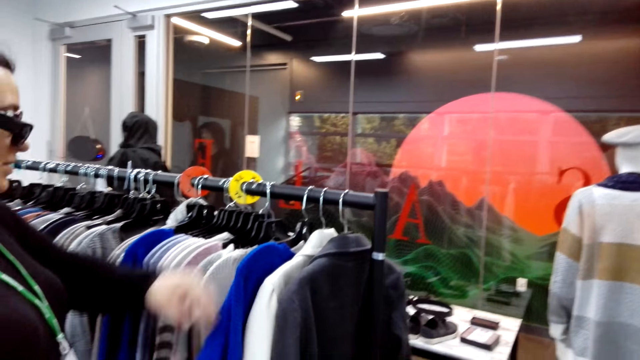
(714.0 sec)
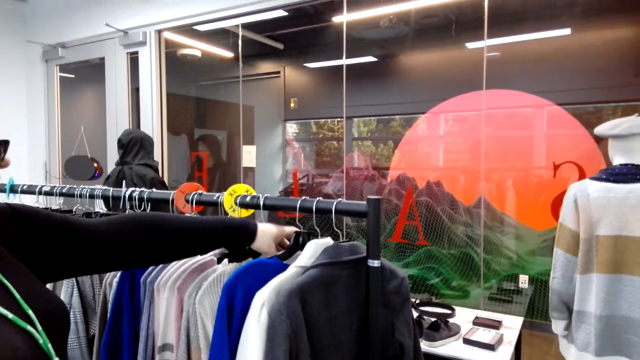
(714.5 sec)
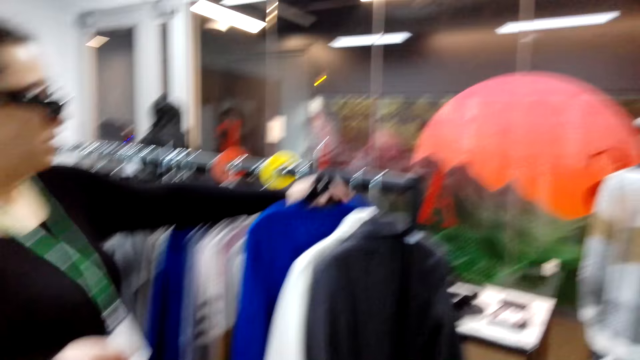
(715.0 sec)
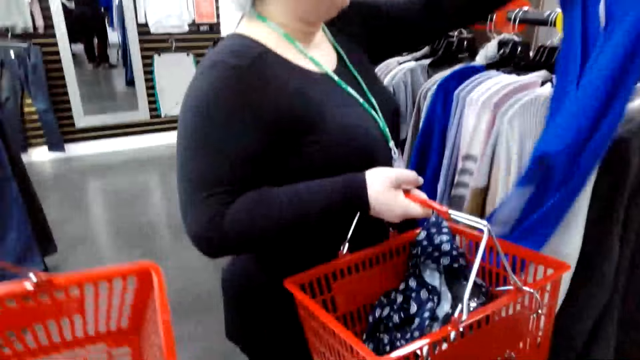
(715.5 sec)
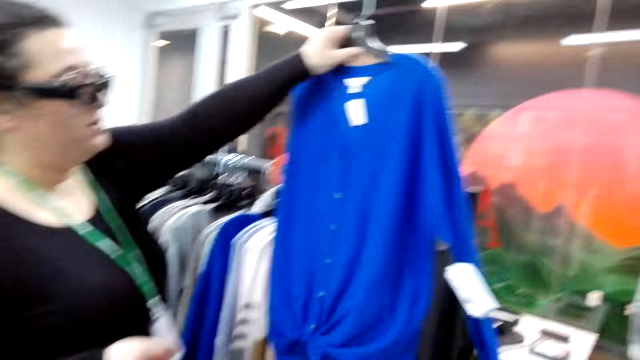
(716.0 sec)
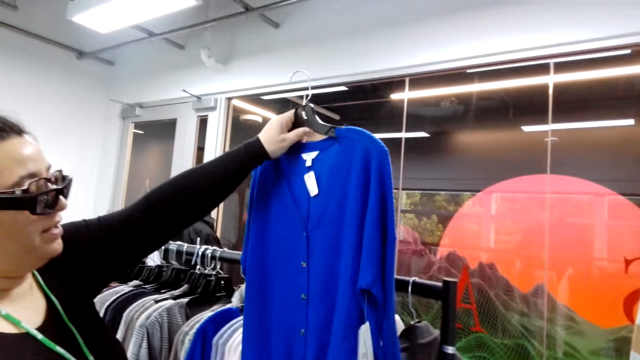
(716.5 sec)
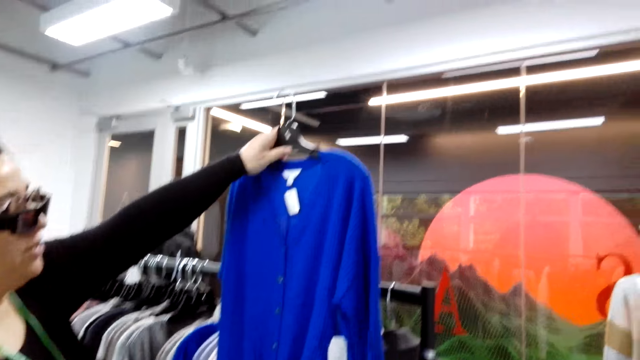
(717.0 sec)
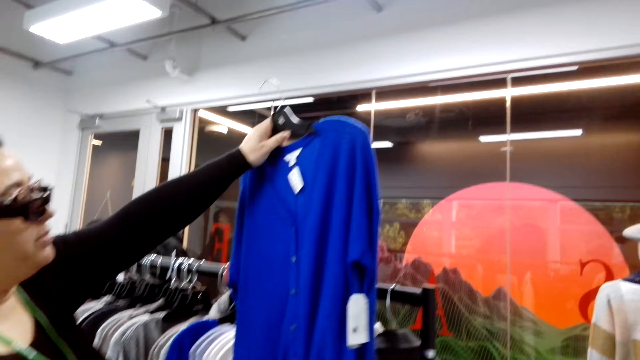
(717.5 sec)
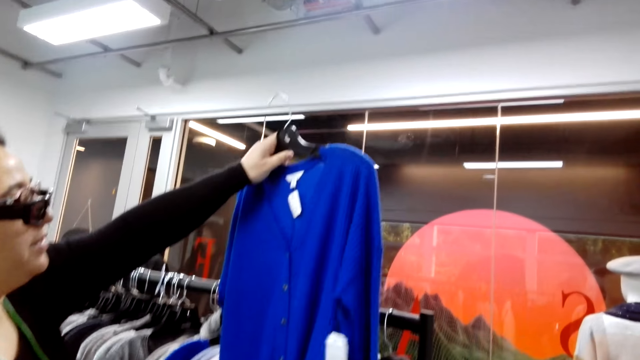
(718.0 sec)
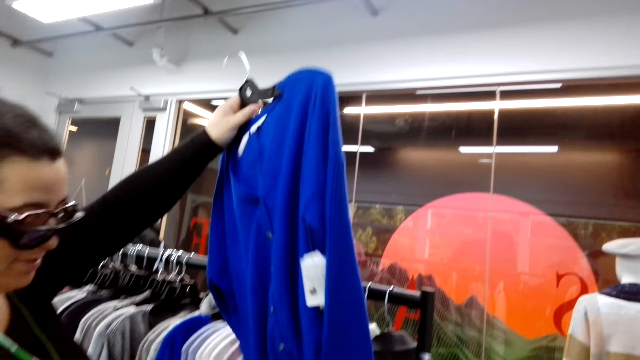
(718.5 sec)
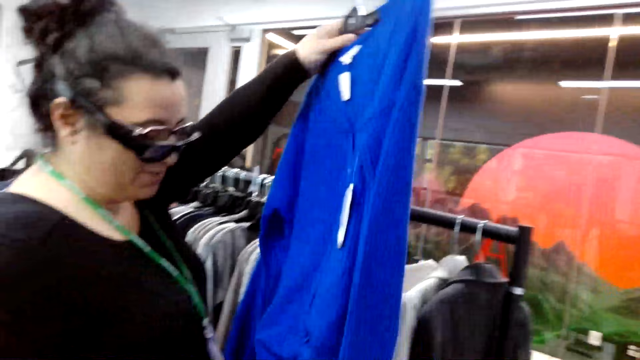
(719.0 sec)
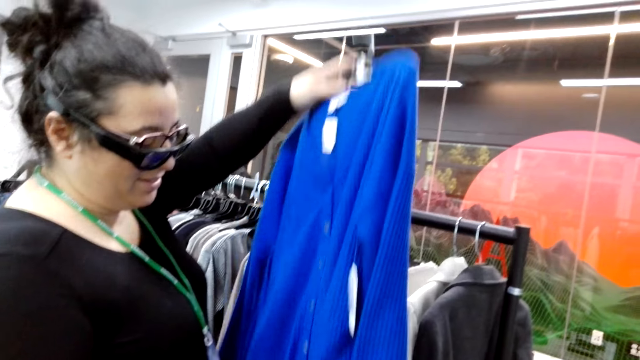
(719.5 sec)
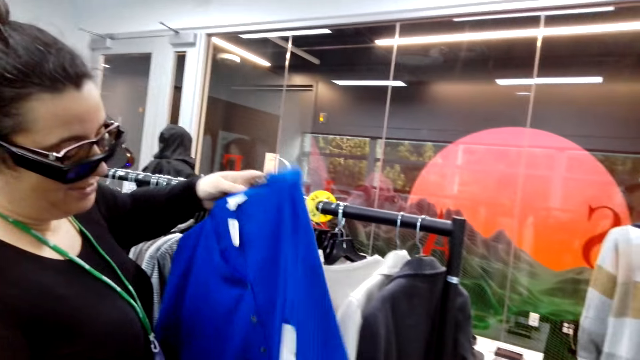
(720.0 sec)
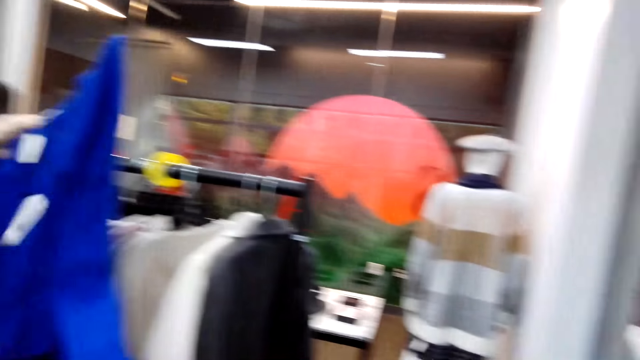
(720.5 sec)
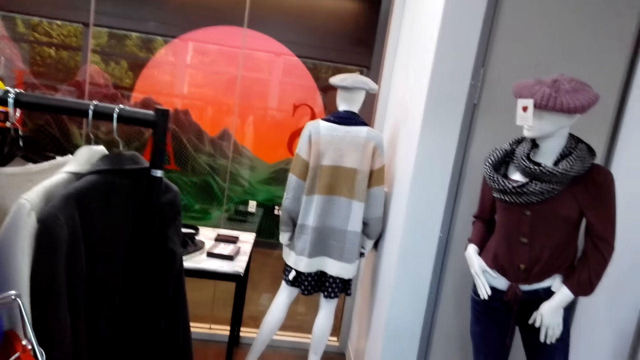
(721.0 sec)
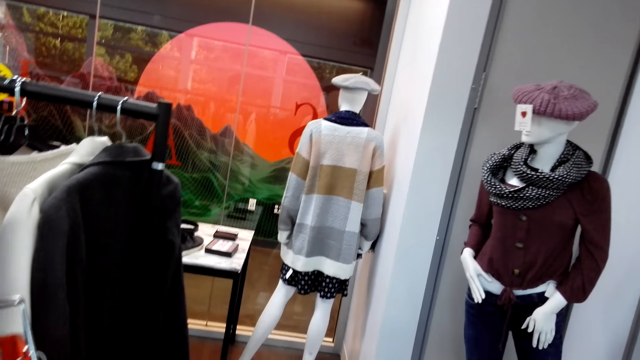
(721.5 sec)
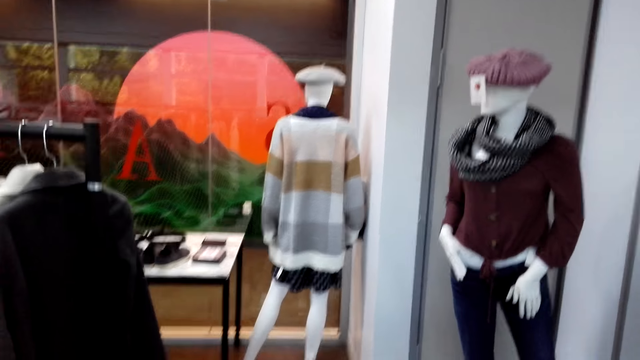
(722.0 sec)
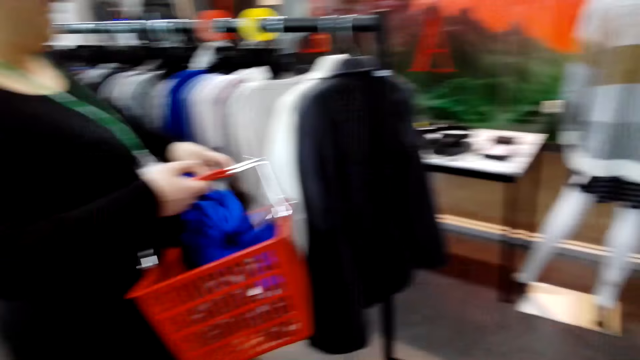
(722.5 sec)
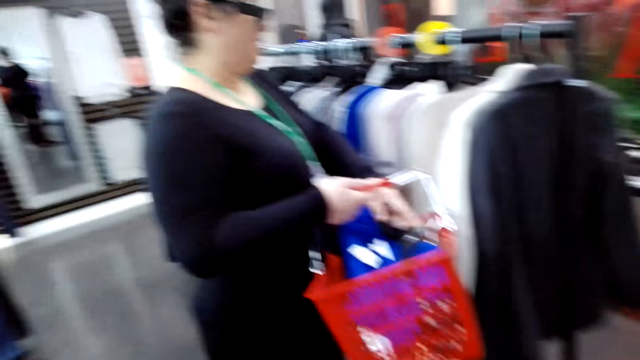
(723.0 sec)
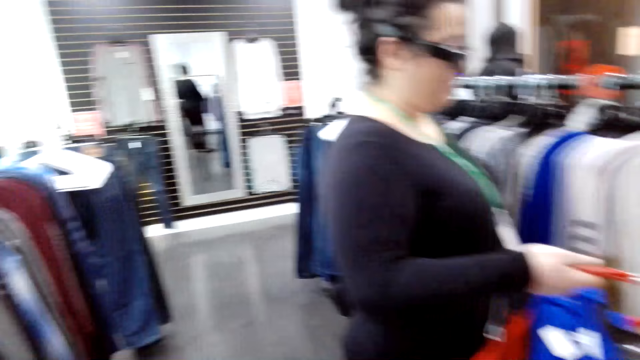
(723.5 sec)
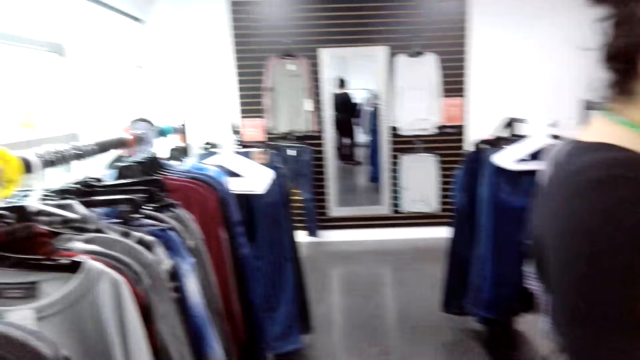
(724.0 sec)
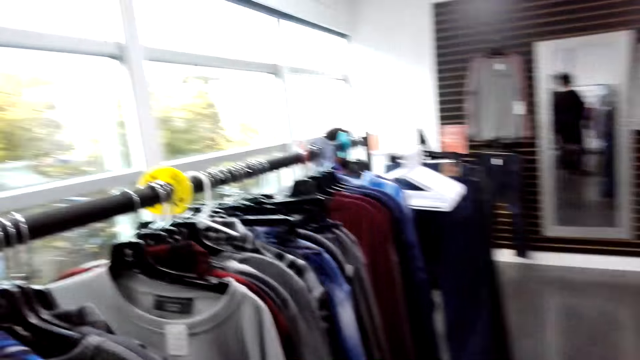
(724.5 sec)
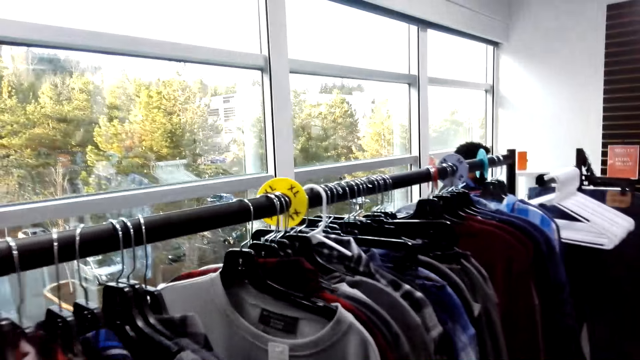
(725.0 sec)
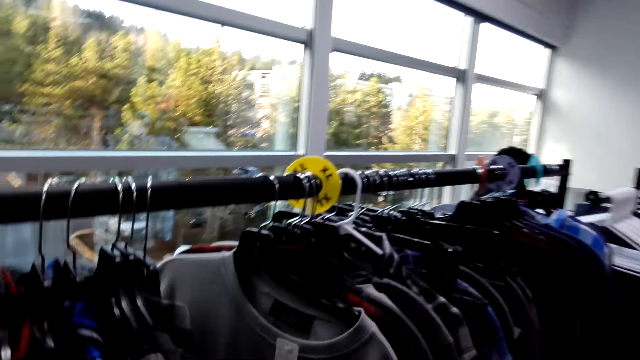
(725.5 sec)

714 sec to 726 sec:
The lady picks up the hanged sweater and talks to the camera wearer. The lady looks at the hanged sweater. The camera wearer looks around the supermarket. The lady puts the hanged sweater in the shopping basket.

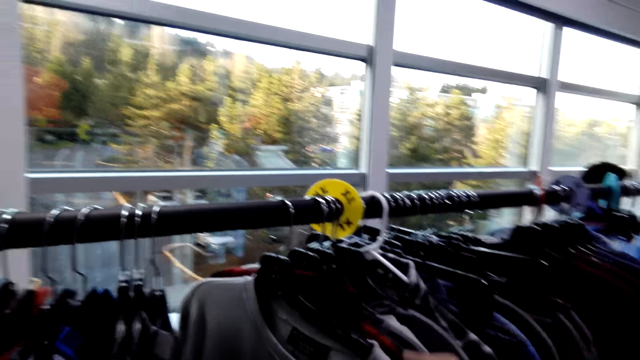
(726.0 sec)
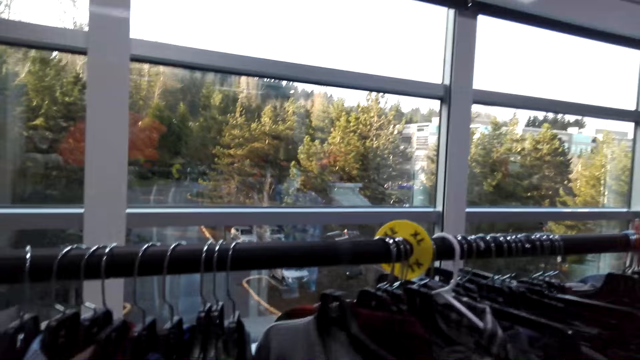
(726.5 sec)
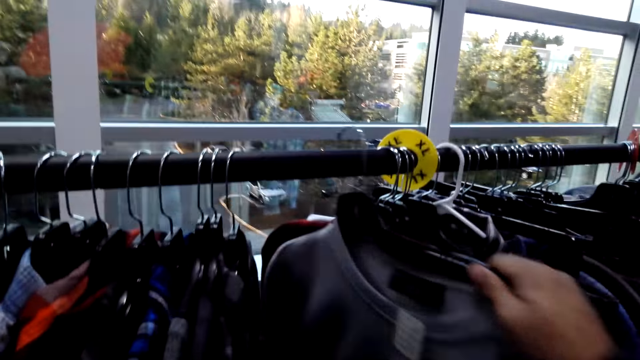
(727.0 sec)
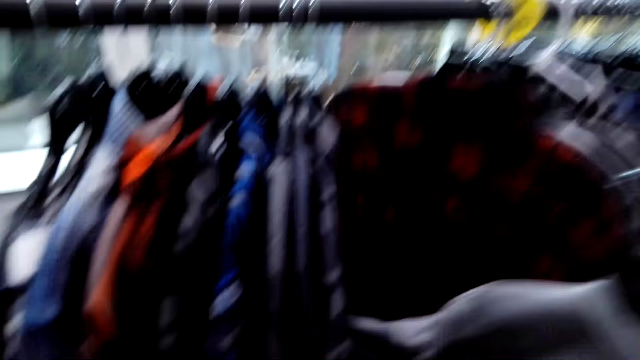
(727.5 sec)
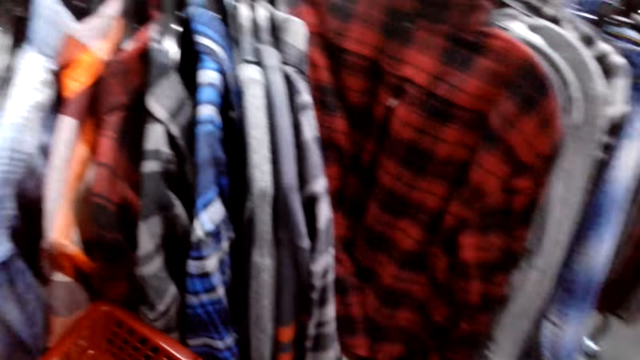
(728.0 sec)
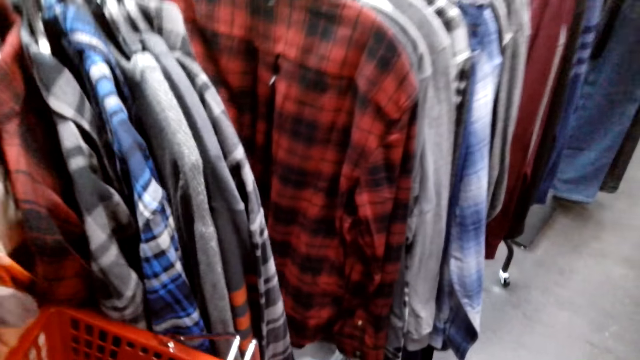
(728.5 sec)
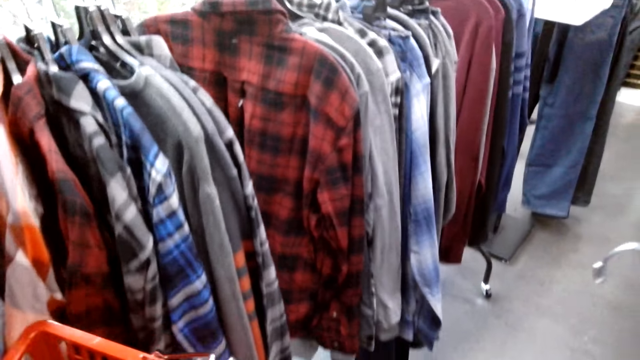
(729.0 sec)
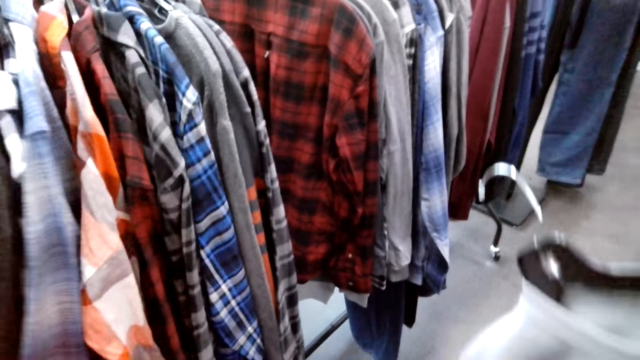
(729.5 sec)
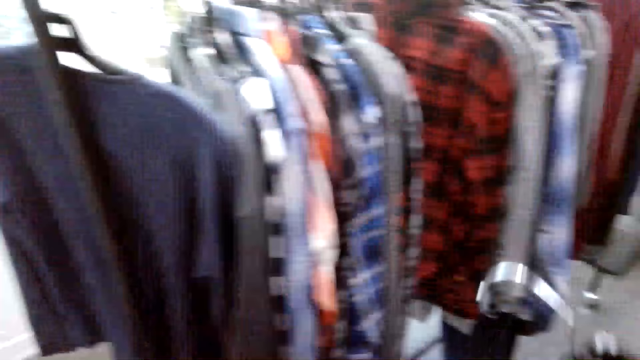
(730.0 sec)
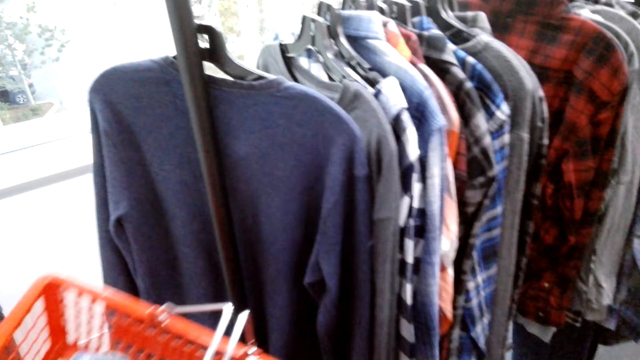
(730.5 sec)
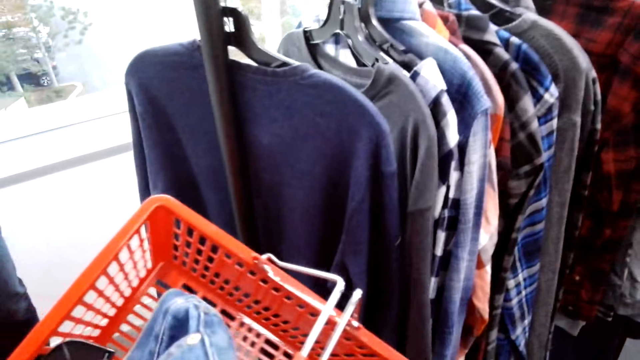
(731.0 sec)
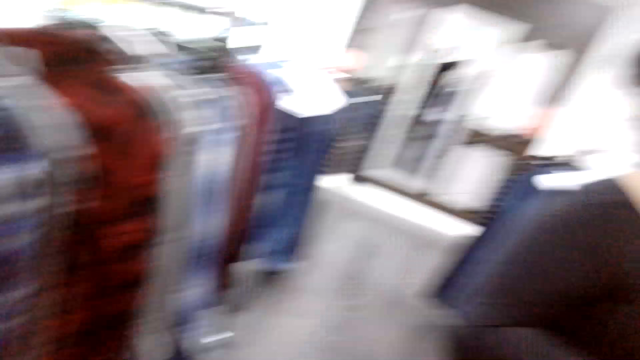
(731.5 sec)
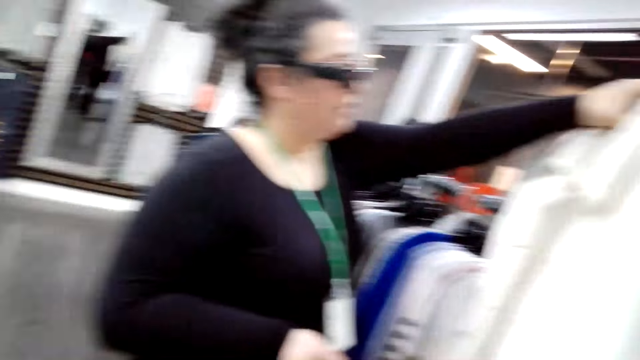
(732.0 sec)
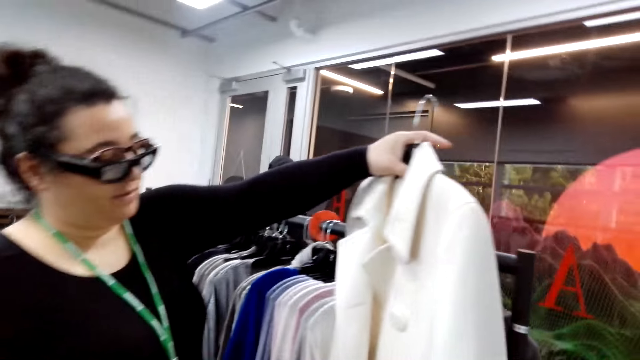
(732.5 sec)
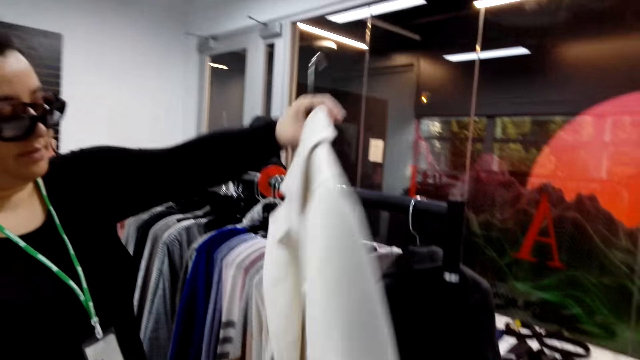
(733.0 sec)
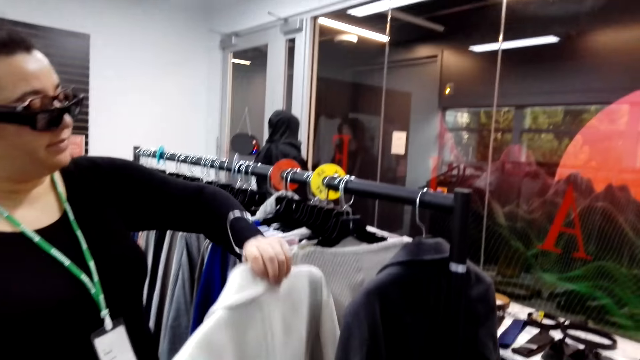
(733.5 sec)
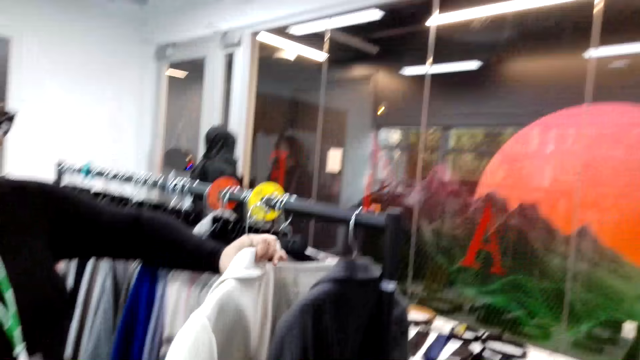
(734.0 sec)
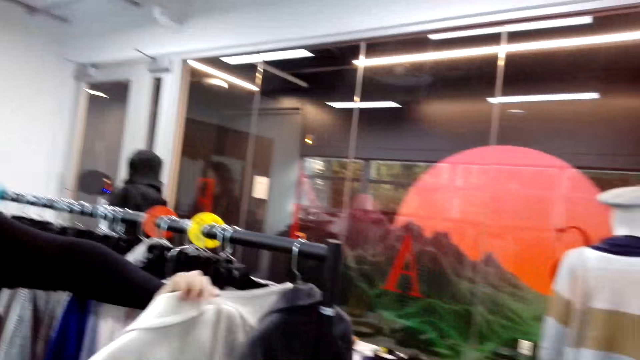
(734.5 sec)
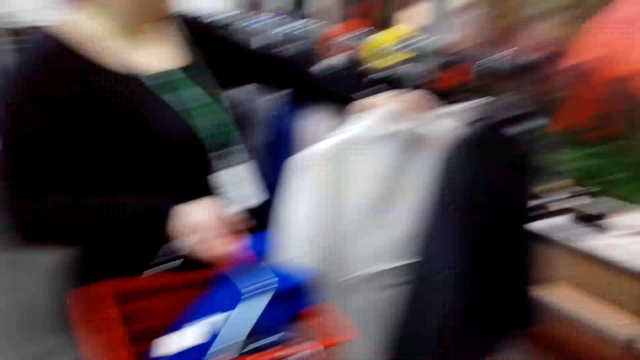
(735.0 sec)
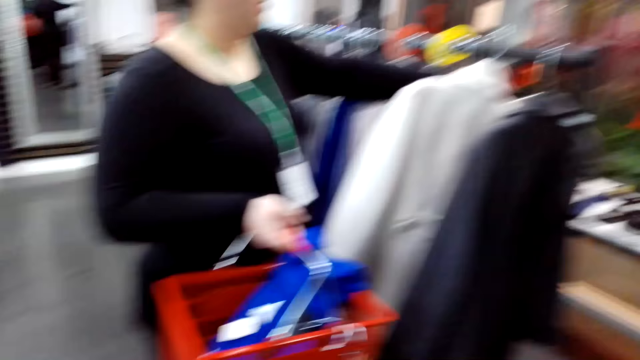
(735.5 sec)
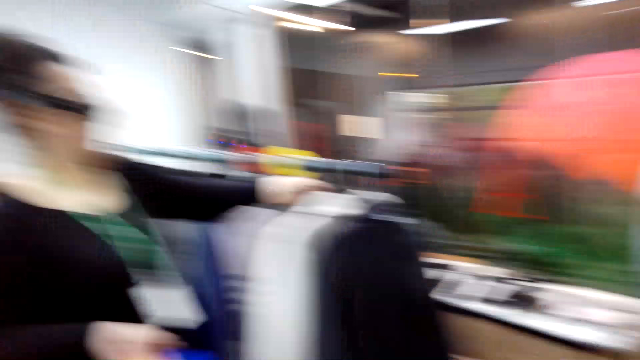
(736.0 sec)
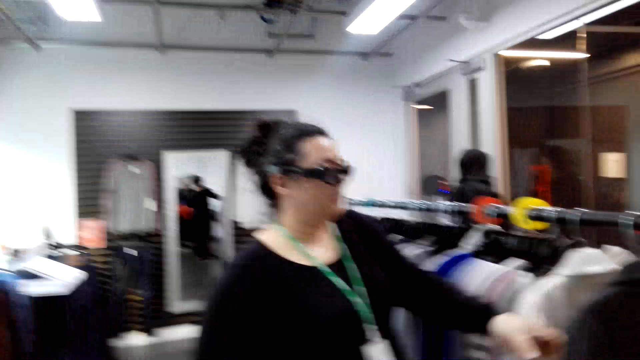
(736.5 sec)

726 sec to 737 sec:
The camera wearer picks a hanged sweater. They walk around the supermarket. The lady looks at a jacket. The lady hangs the jacket on a clothing rack.
